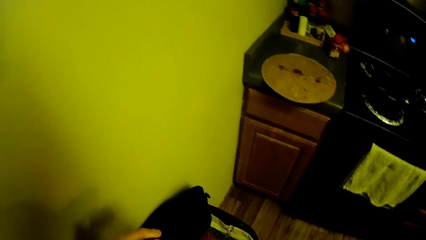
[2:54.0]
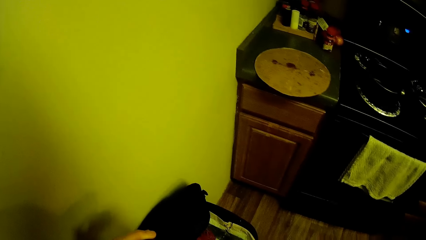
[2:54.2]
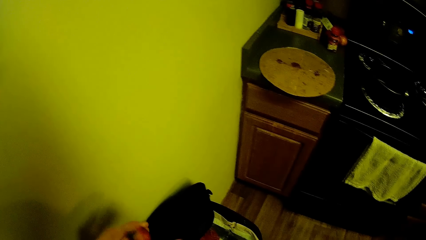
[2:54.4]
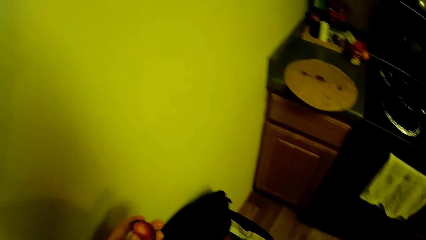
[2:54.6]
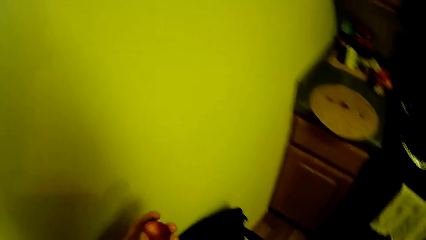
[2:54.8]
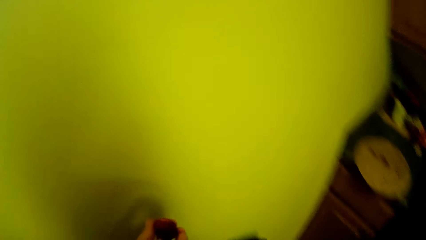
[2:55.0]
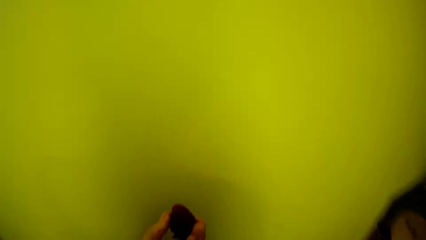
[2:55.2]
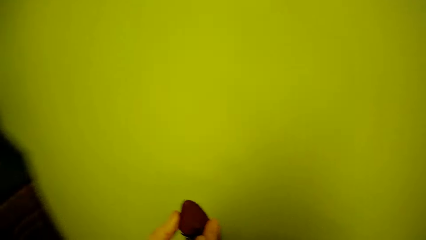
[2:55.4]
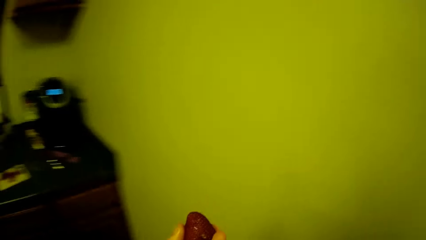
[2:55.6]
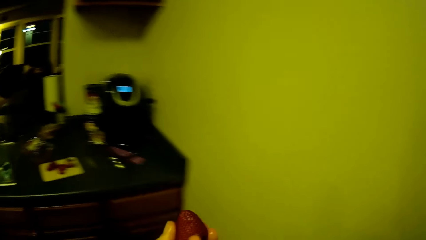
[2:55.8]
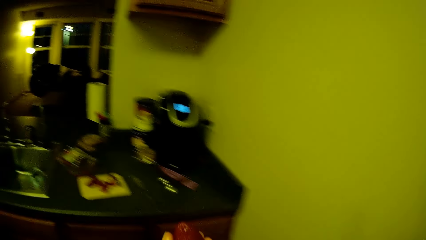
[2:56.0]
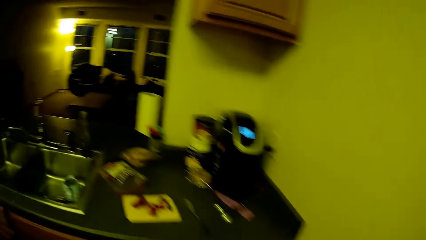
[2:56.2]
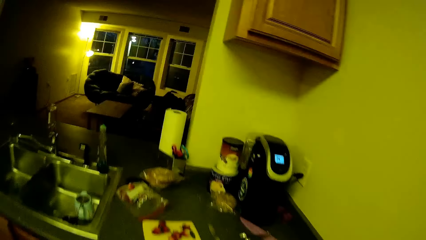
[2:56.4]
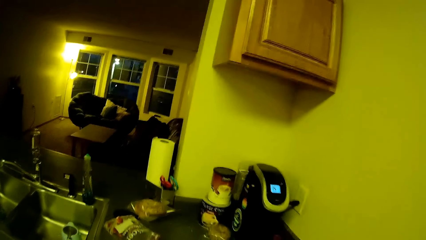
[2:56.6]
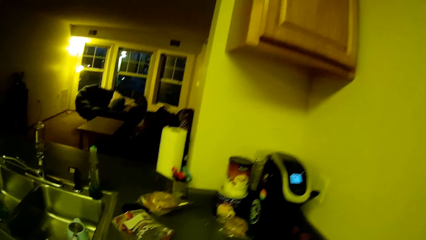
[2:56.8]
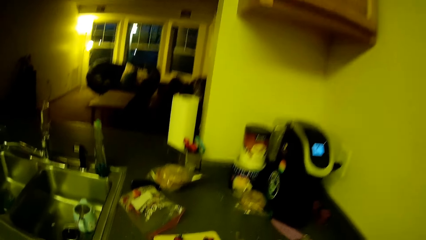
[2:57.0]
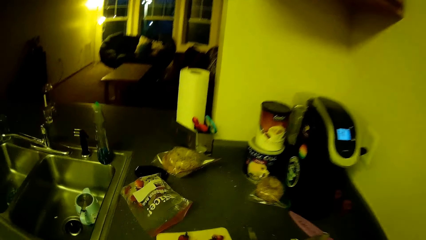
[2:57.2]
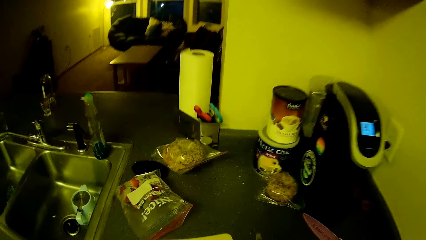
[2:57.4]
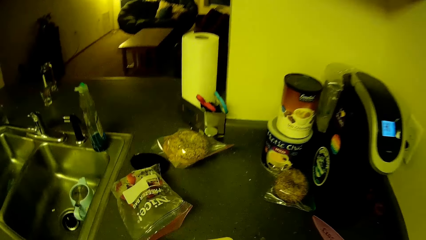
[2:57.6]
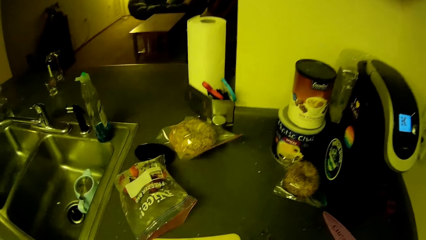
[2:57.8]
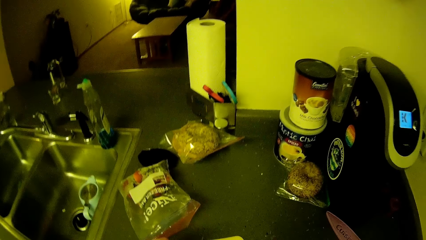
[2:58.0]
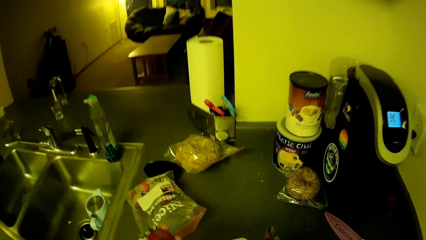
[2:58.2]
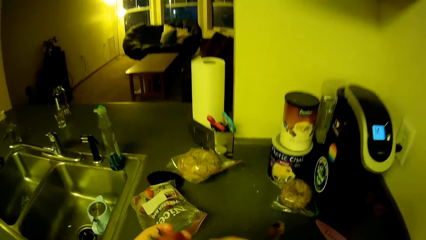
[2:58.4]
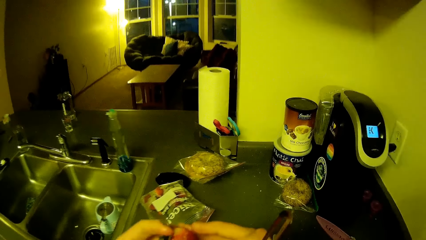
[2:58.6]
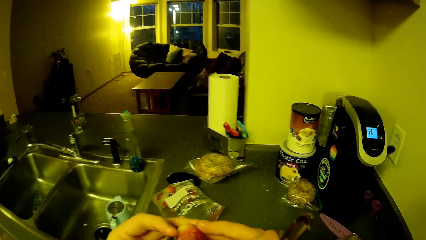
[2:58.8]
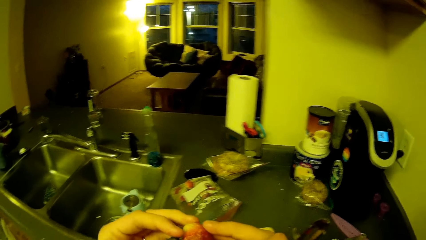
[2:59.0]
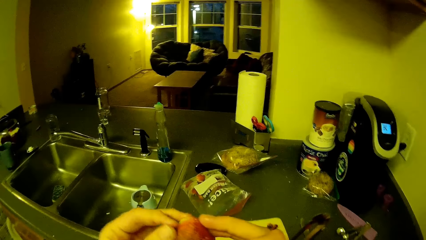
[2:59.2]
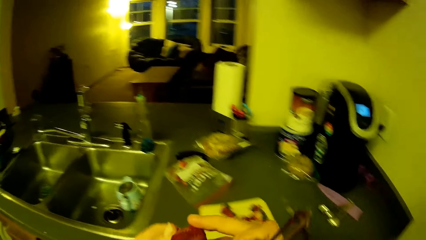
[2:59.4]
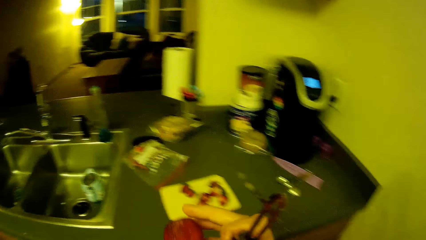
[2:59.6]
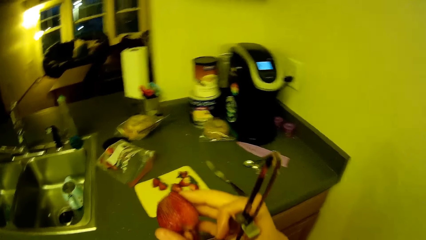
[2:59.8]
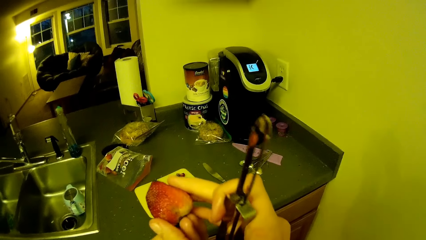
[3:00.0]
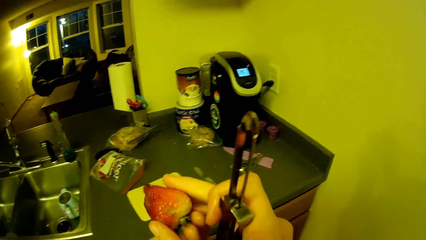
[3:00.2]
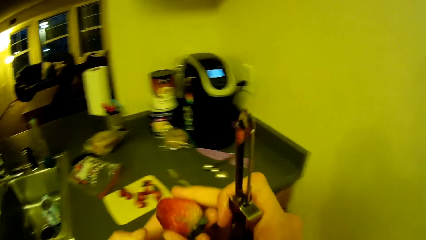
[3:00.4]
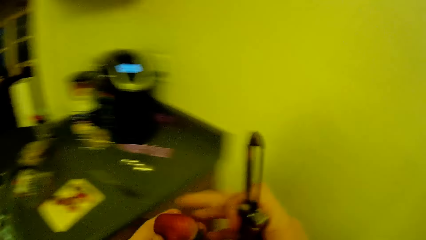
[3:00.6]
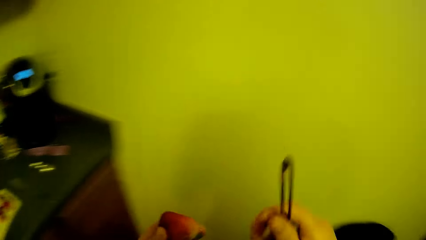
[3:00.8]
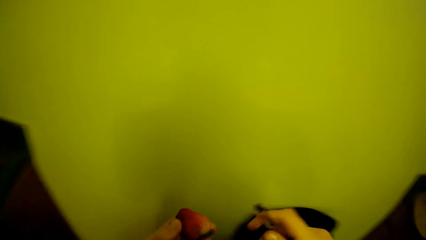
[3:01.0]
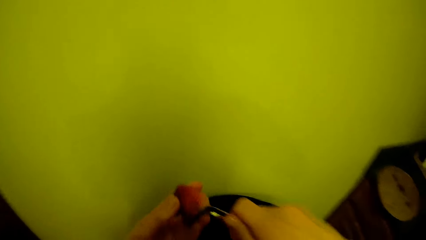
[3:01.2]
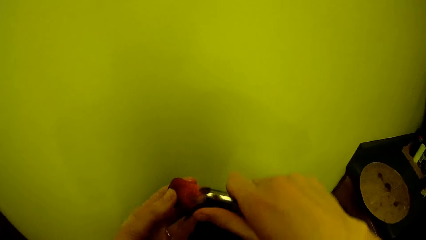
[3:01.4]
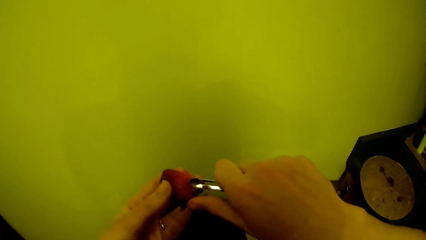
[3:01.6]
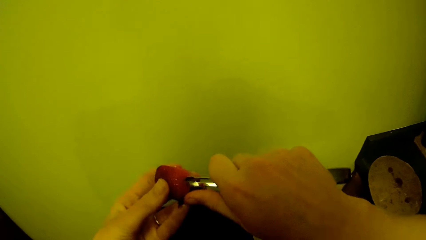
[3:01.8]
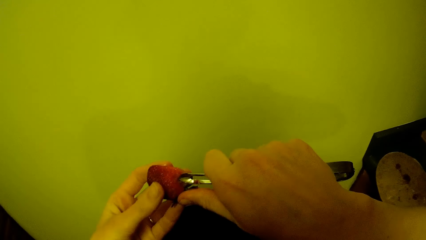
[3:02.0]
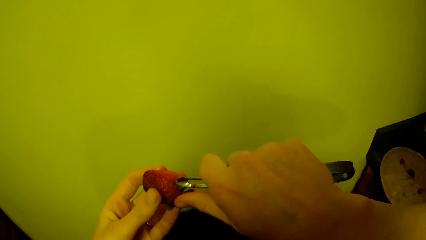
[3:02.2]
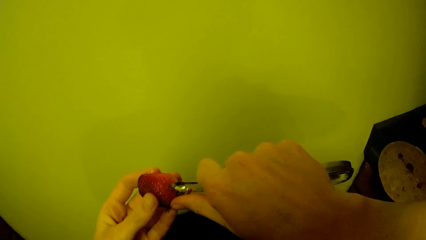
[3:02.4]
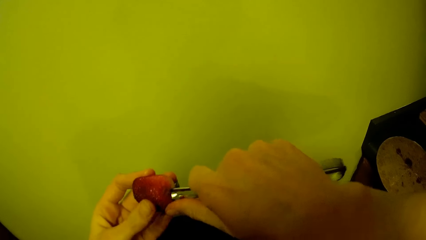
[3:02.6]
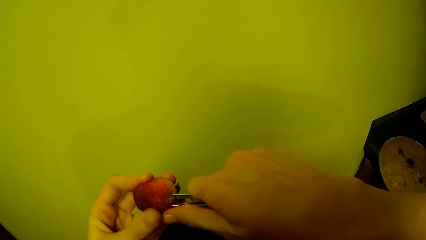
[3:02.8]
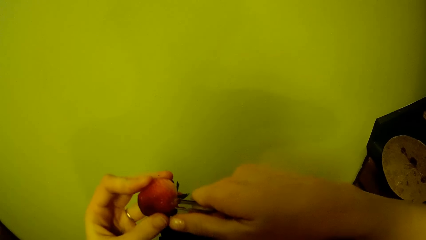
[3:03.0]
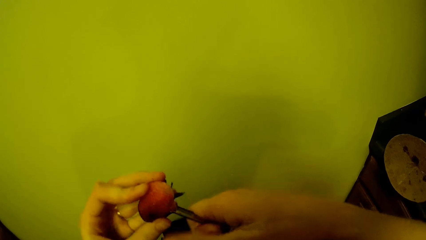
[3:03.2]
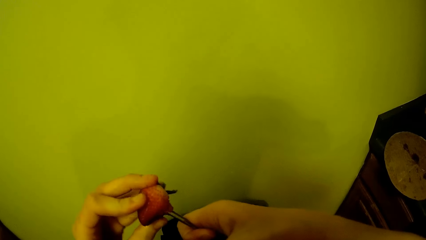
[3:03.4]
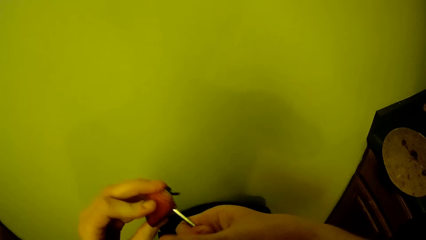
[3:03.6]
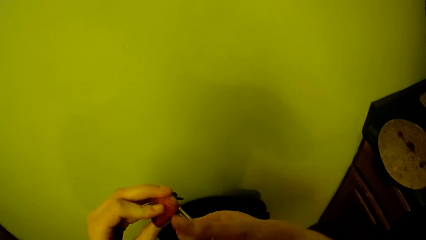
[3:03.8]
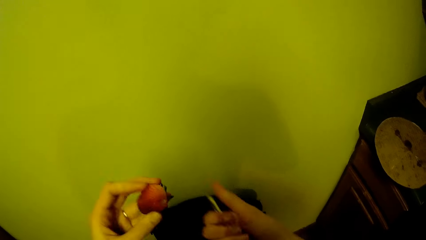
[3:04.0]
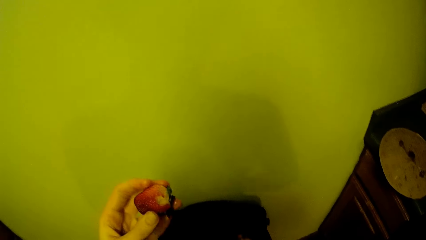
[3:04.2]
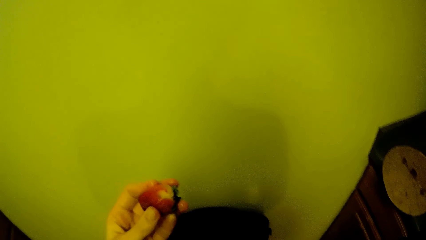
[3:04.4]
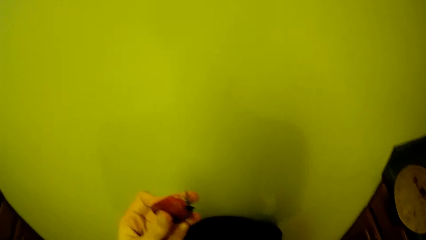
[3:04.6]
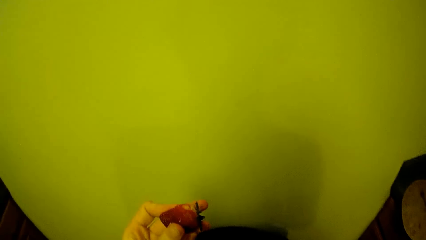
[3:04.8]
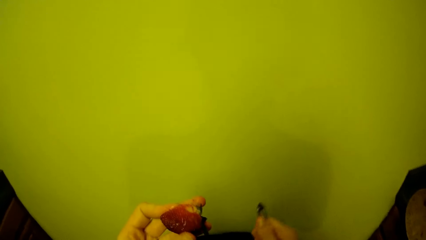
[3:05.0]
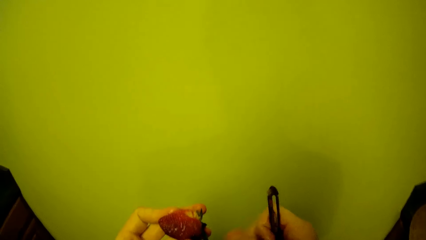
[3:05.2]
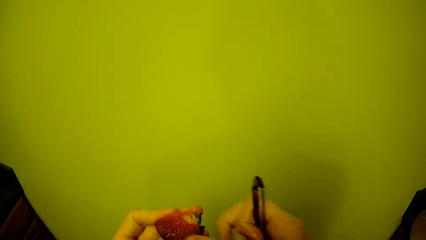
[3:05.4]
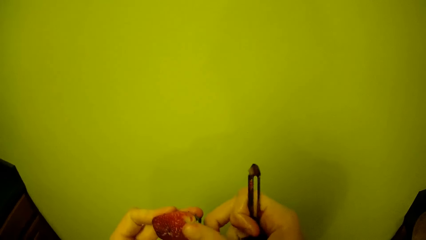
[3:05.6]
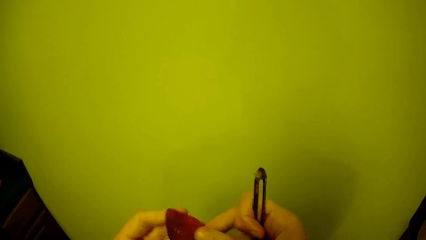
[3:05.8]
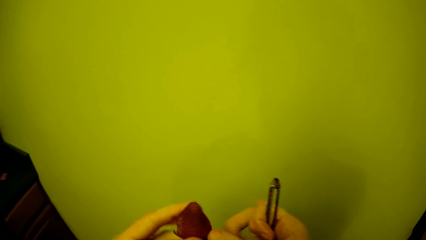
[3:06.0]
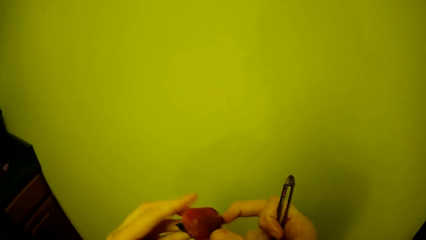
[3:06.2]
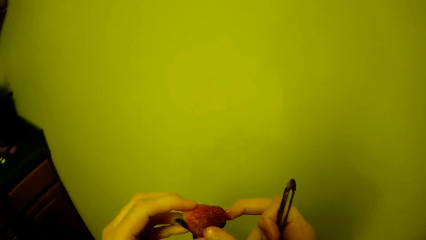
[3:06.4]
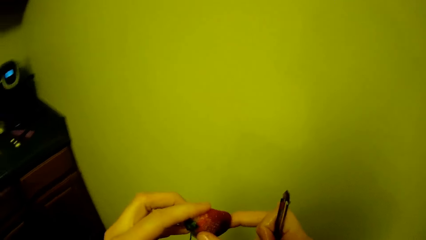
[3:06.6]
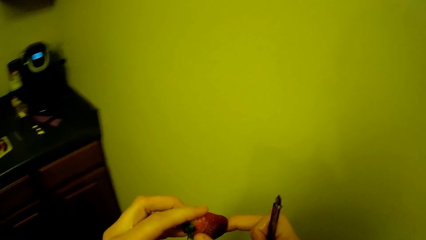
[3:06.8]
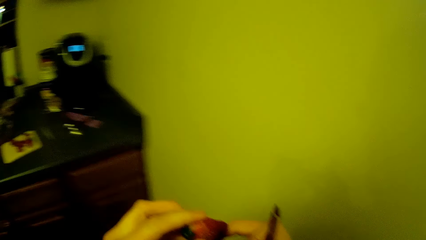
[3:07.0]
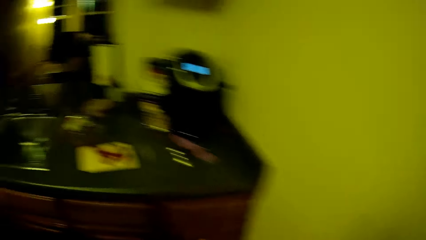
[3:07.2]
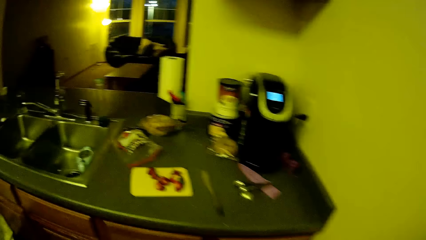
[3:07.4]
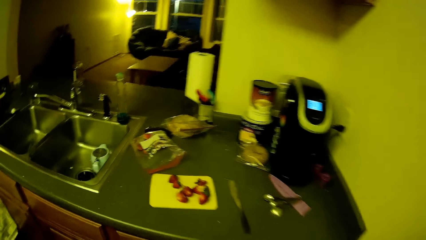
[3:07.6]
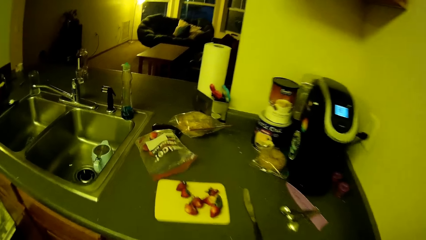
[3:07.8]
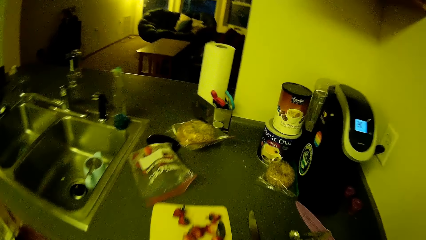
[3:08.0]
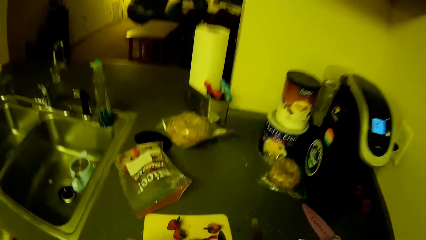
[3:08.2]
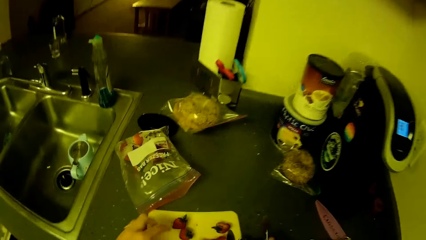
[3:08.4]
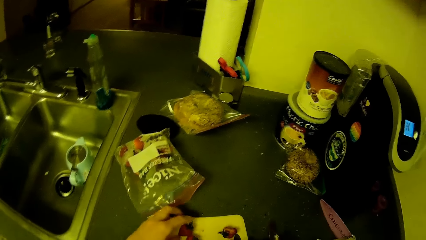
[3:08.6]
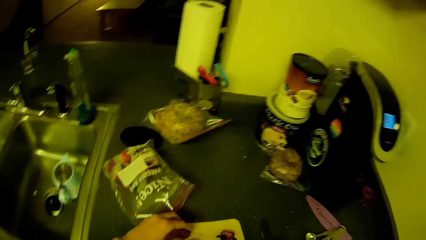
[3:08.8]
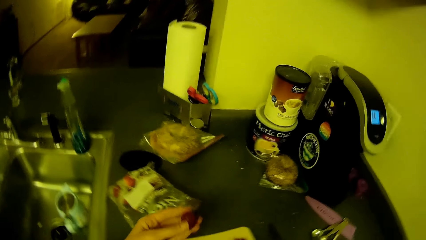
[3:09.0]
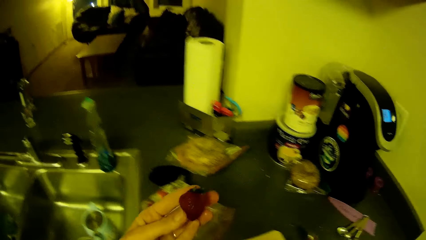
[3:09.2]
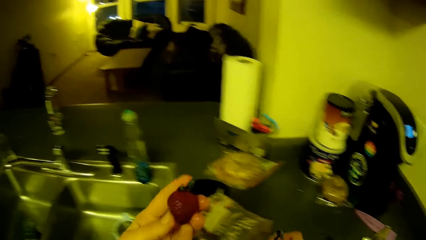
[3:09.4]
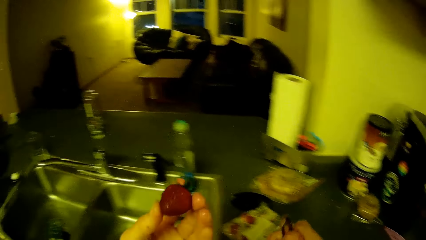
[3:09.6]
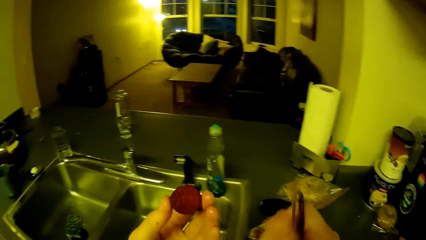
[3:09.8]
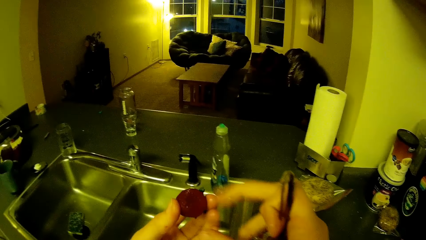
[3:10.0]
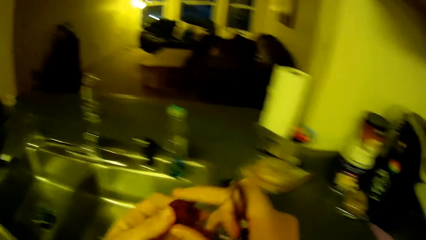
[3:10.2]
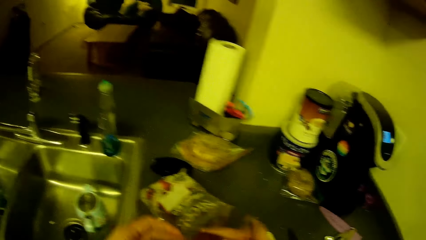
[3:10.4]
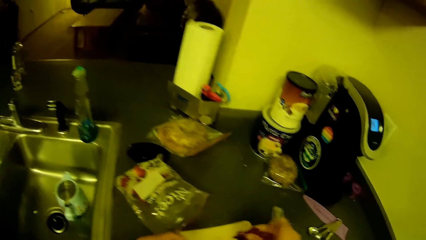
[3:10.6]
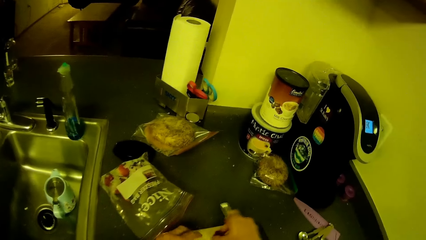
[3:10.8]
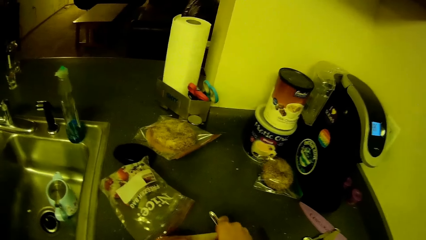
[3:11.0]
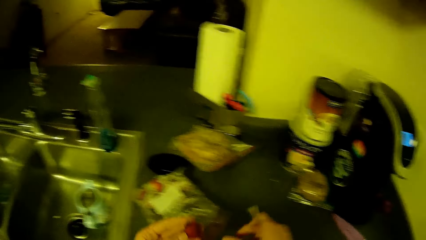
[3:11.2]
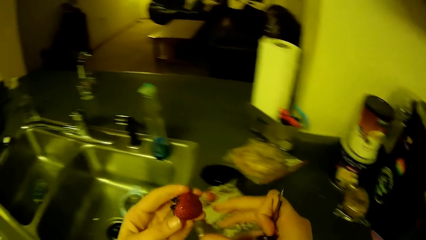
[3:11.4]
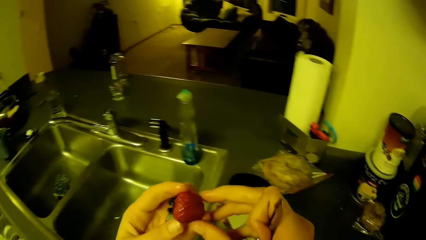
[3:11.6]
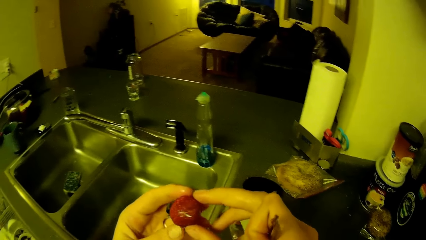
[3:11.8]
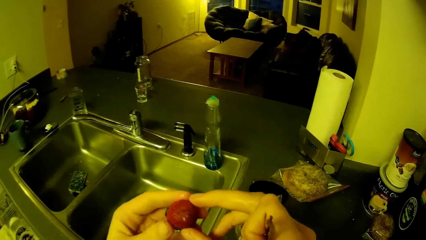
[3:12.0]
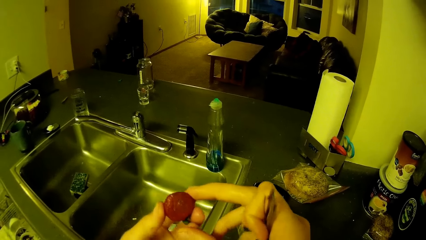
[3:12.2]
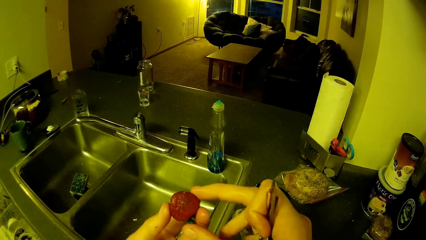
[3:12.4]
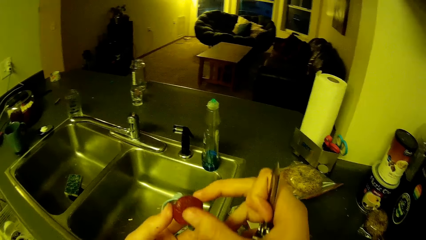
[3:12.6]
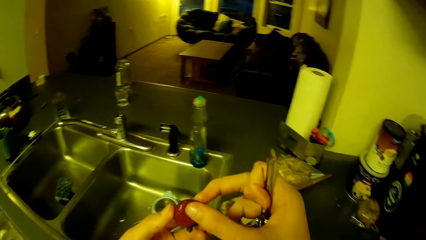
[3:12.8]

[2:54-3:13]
The camera wearer walks to the countertop. They turn around. They pick another strawberry from the cutting board on the kitchen cabinet. They walk to the bin. They peel the strawberry with the fruit peeler. They remove the spoilt part of the strawberry. They turn the strawberry. They walk to the countertop. They pick another strawberry from the cutting board on the kitchen cabinet.
